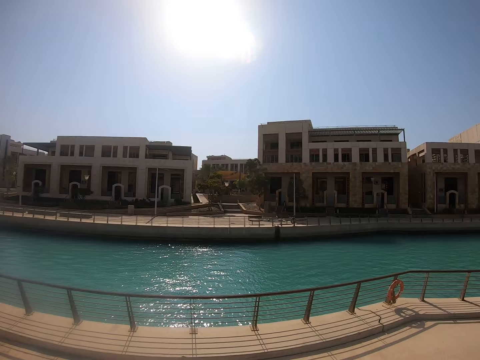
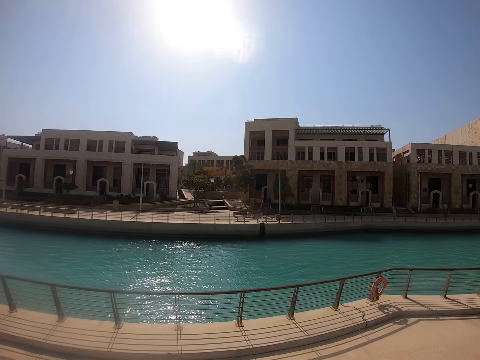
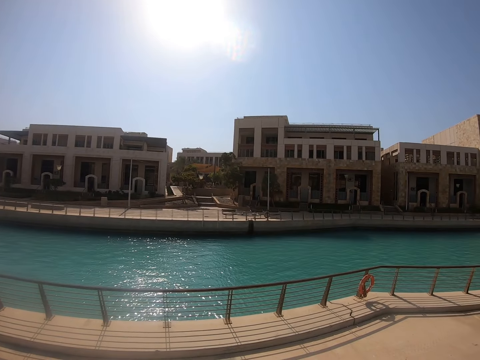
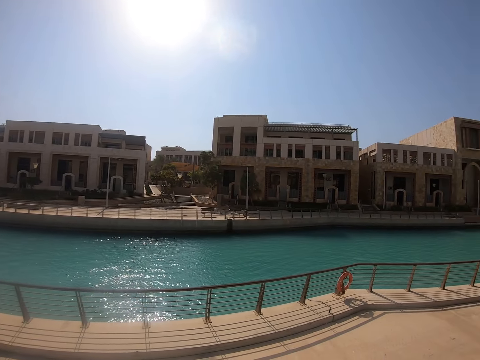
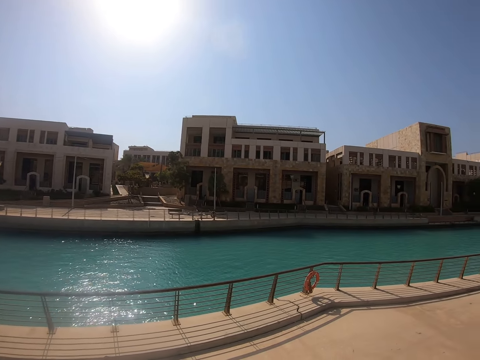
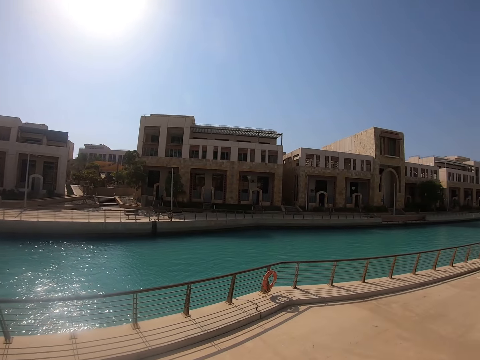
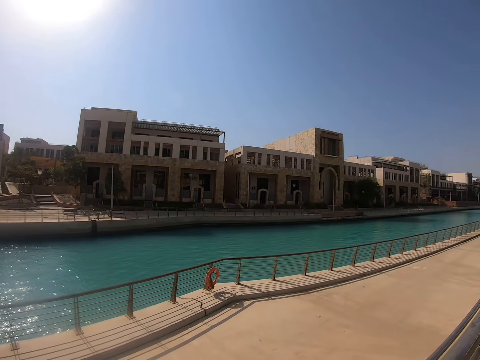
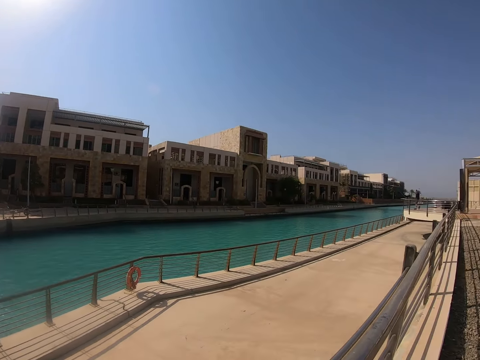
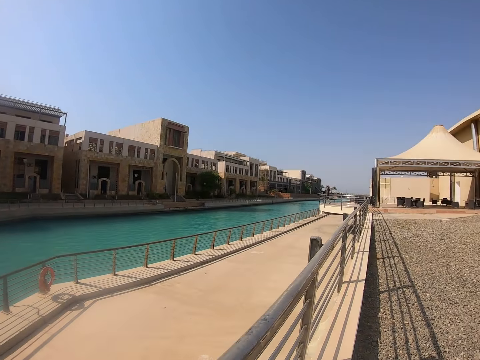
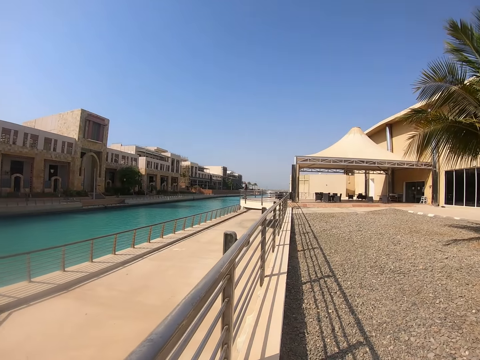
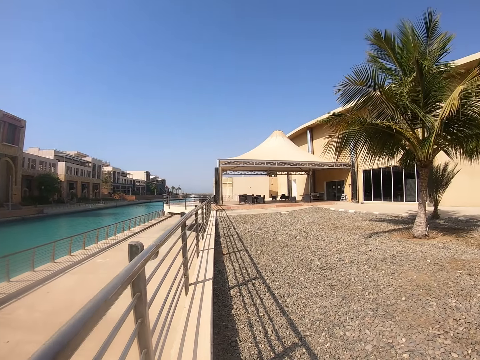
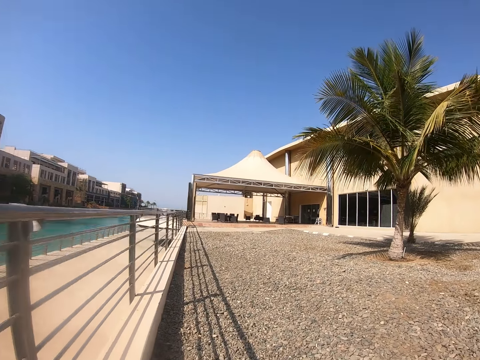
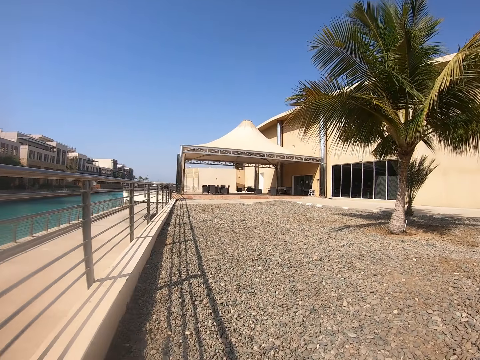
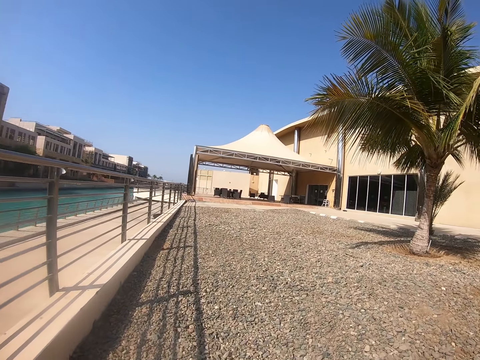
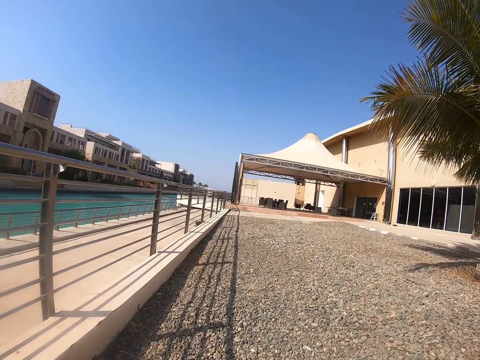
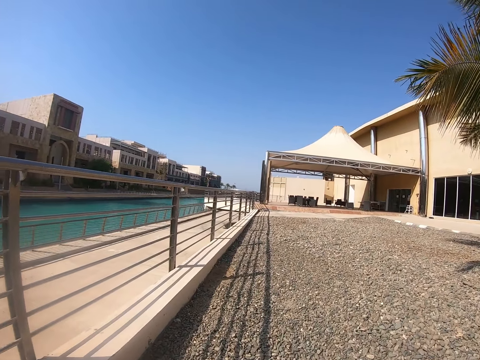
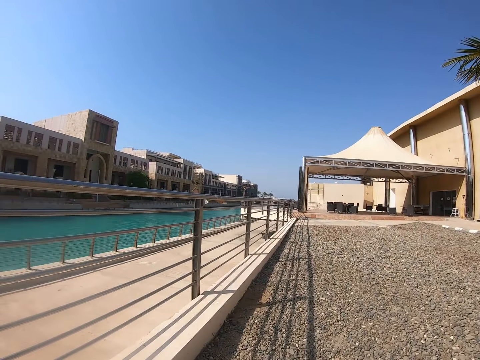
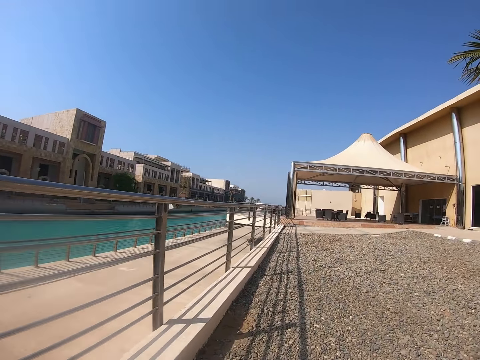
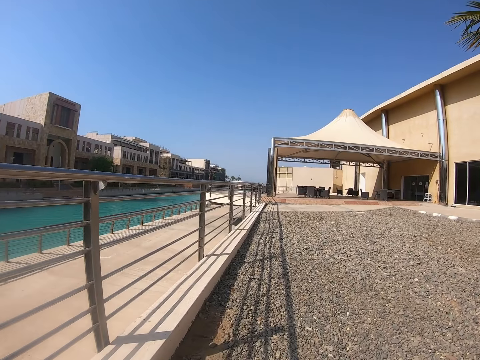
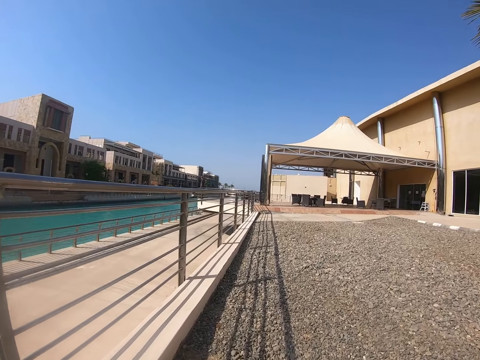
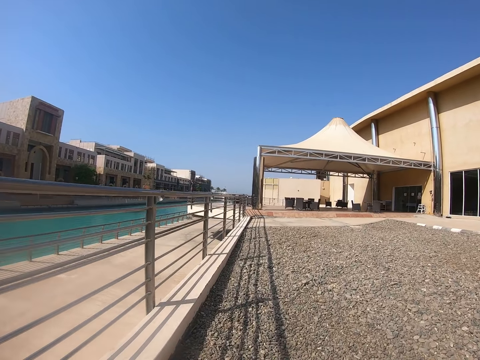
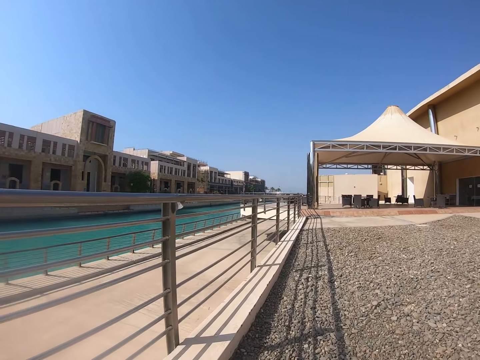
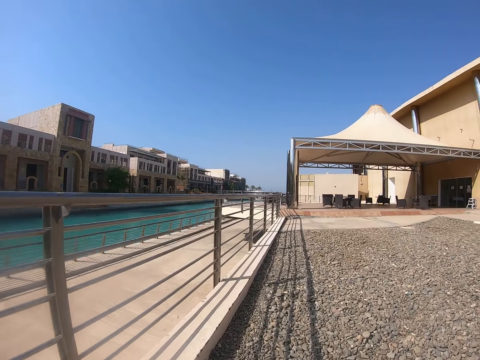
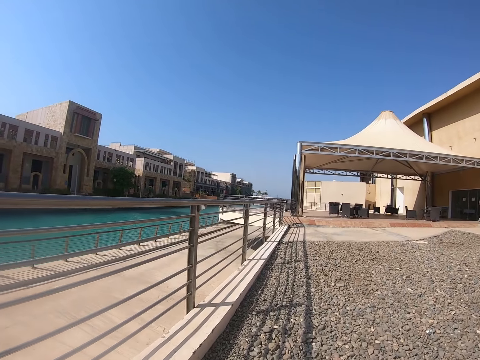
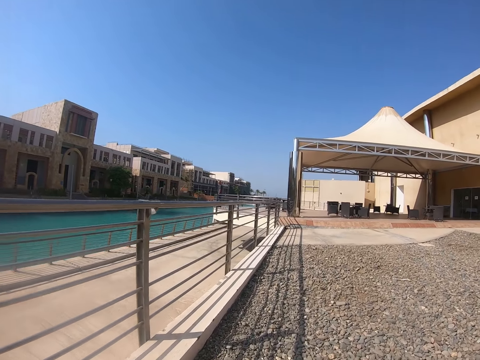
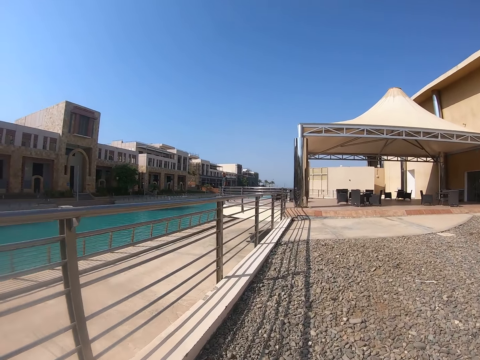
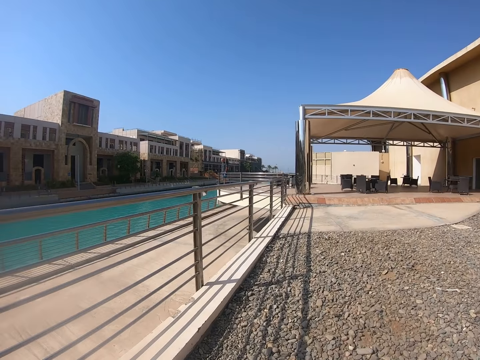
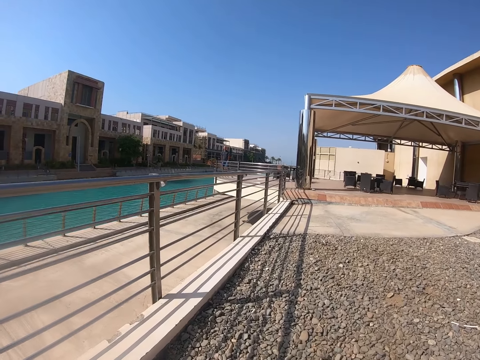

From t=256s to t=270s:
The camera wearer walks around. They walk around the swimming pool area.

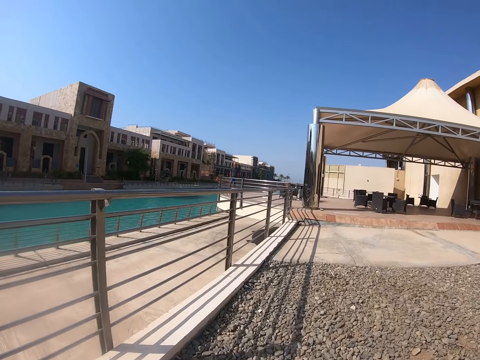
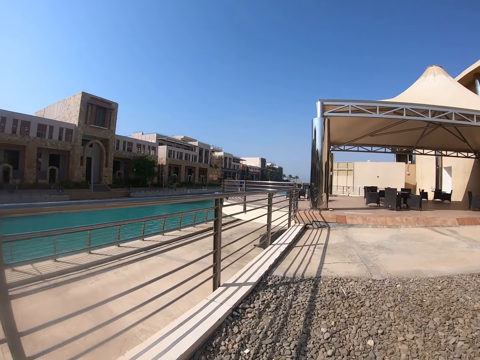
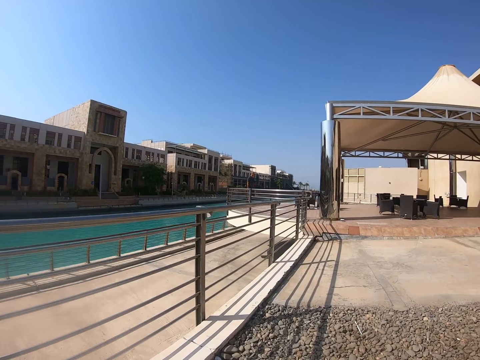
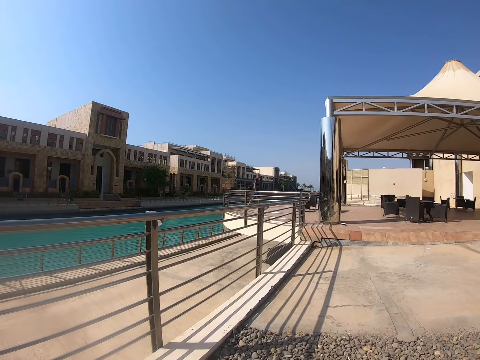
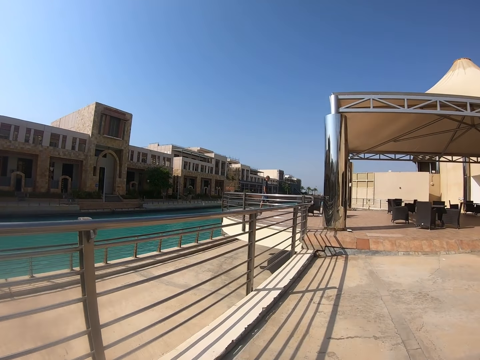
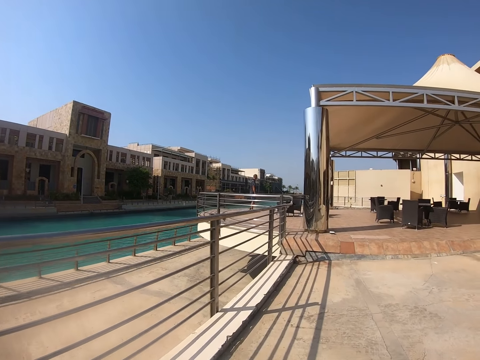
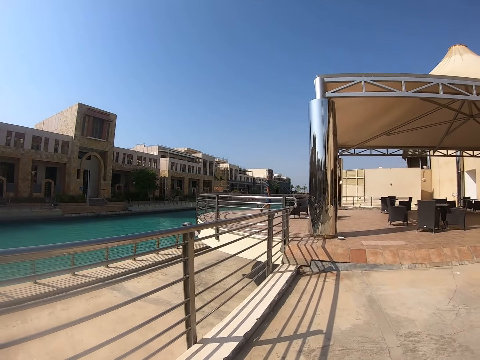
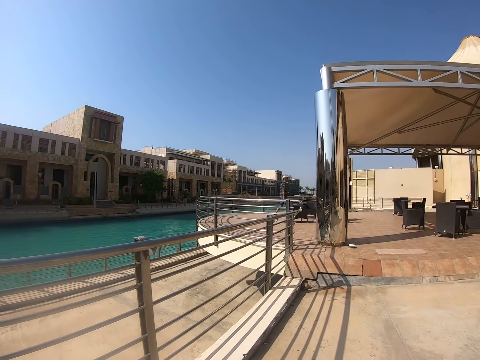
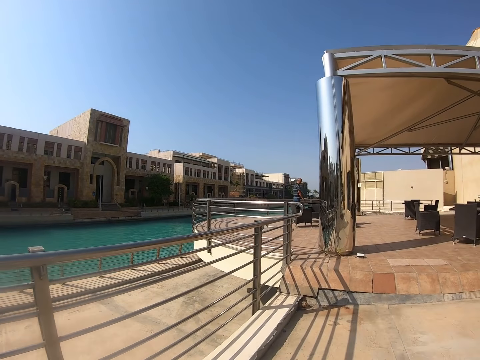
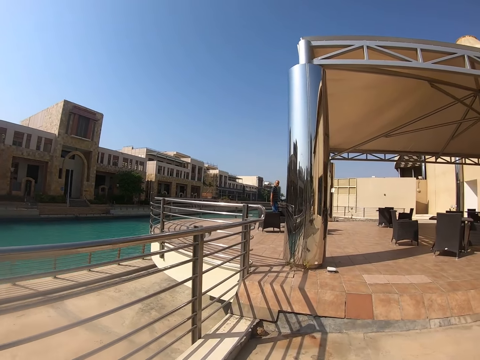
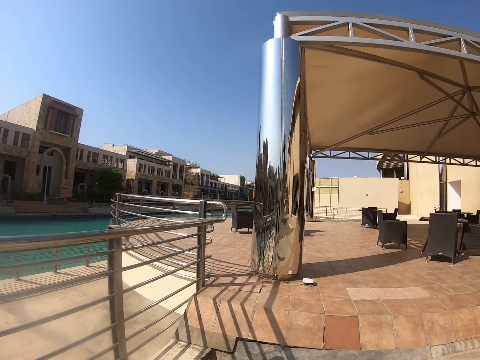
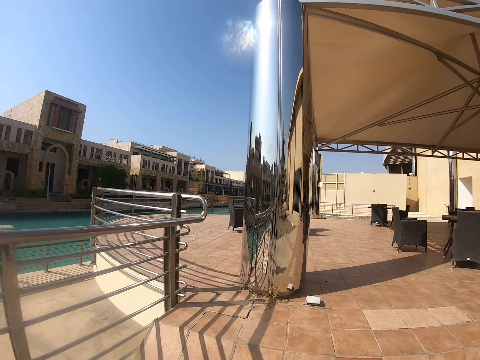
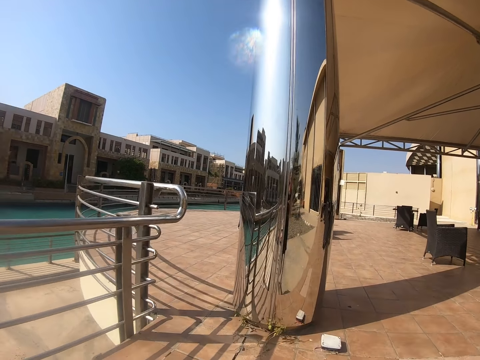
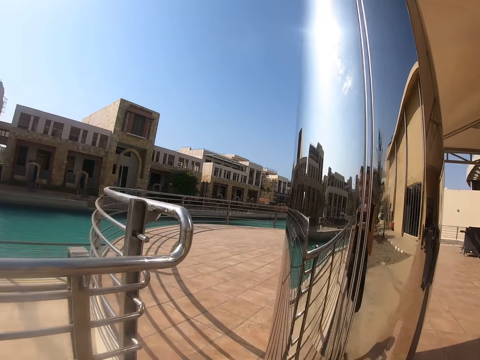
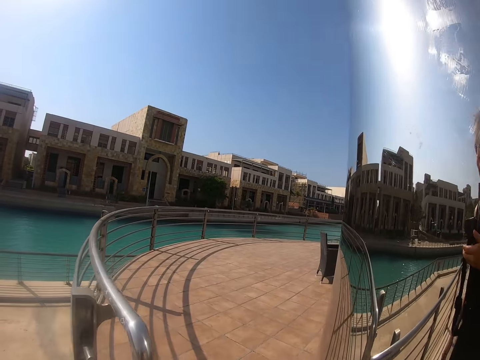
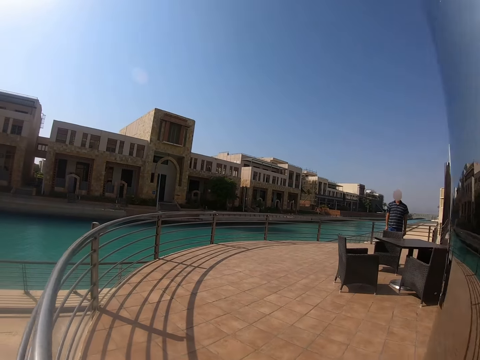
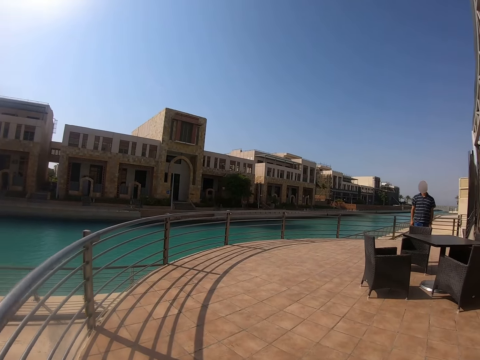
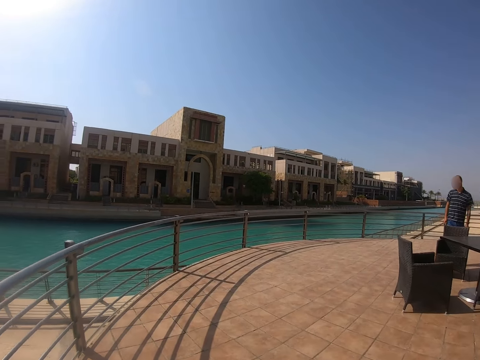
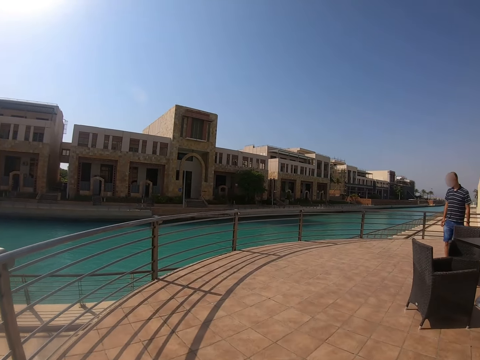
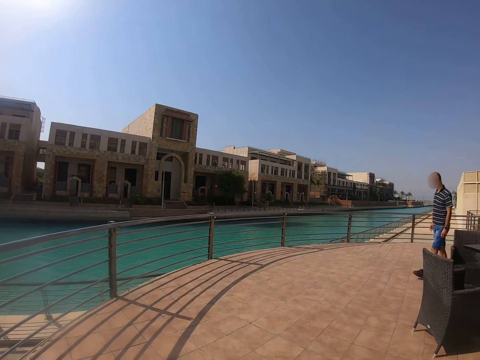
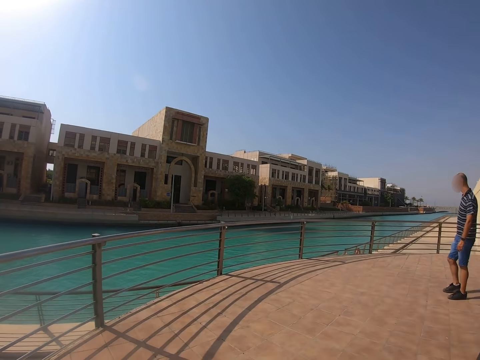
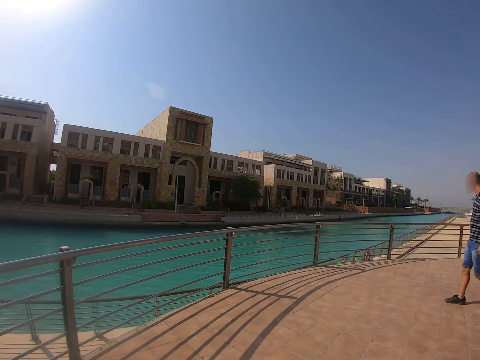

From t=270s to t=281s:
A man walks around.

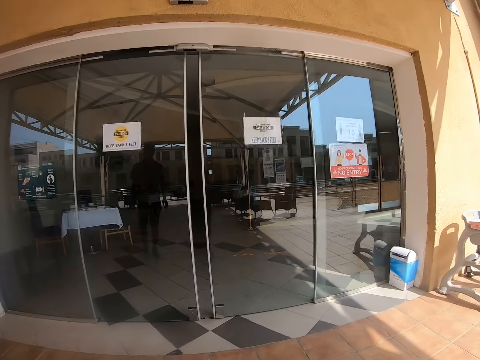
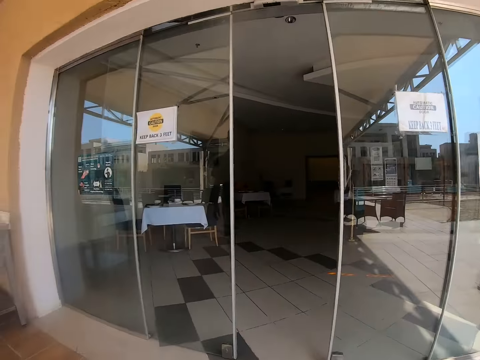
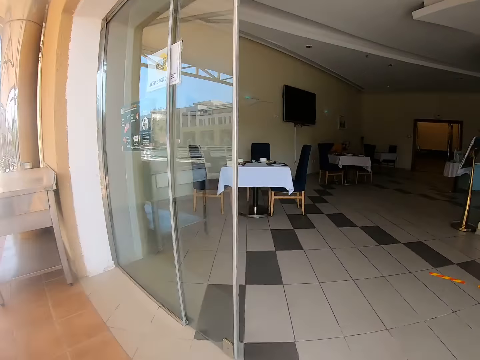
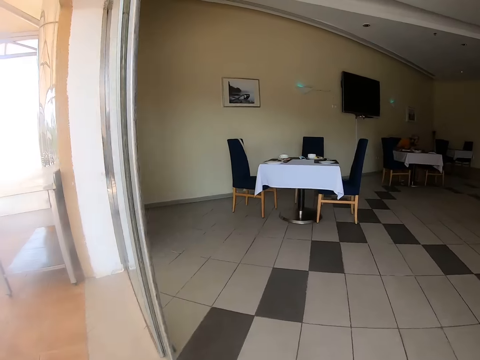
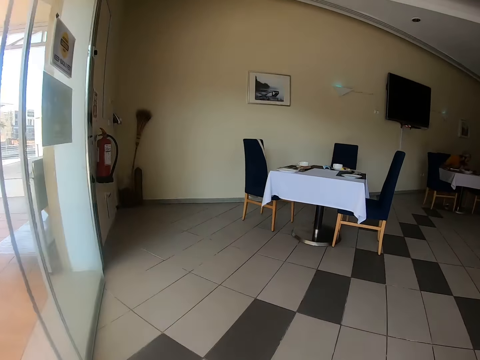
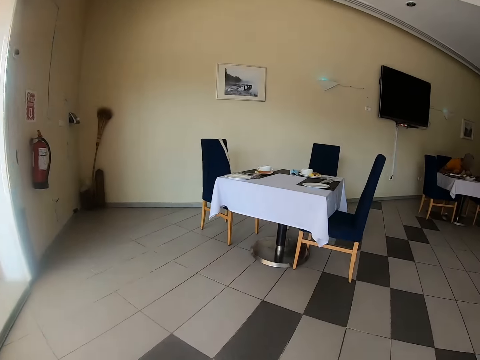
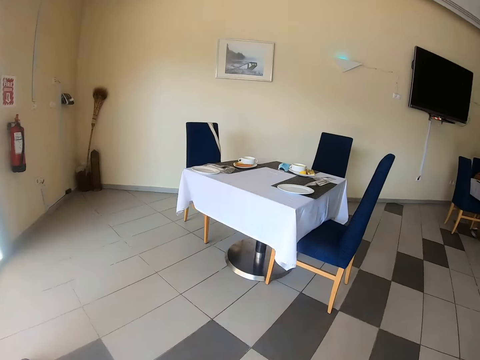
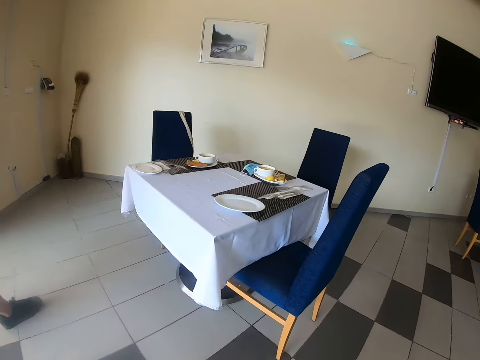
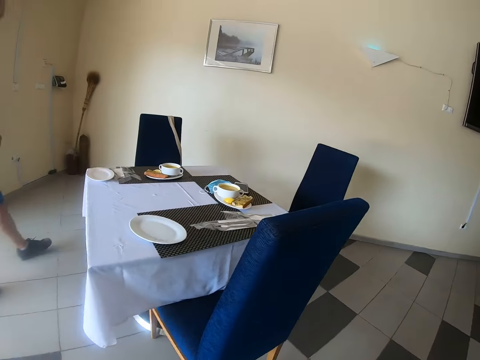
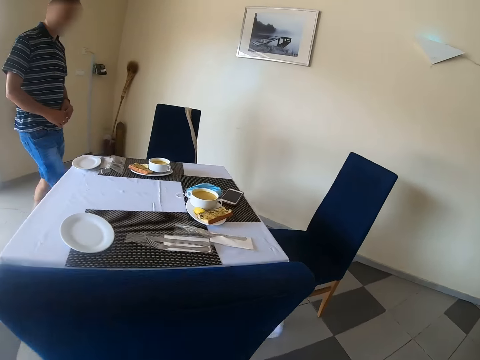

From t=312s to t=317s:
The camera wearer walks and enters into a dining room.
